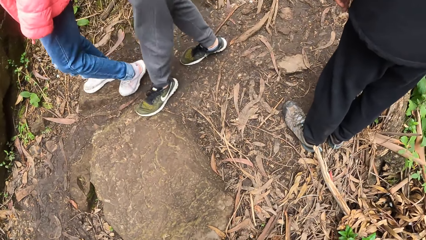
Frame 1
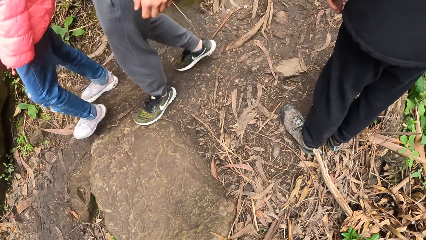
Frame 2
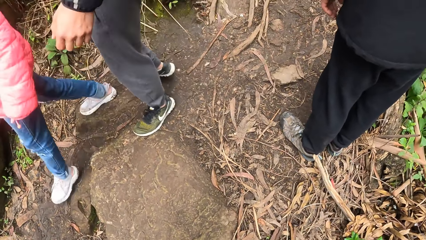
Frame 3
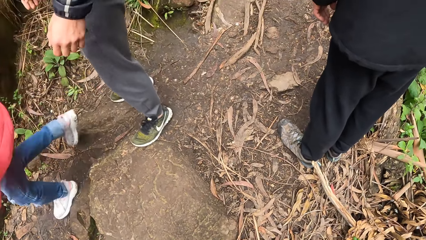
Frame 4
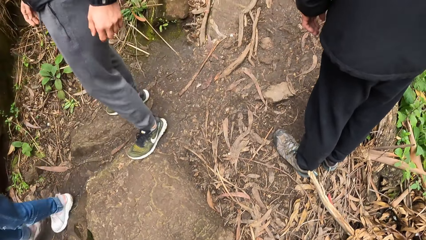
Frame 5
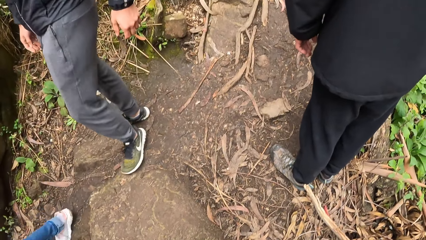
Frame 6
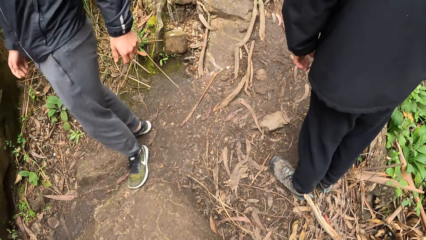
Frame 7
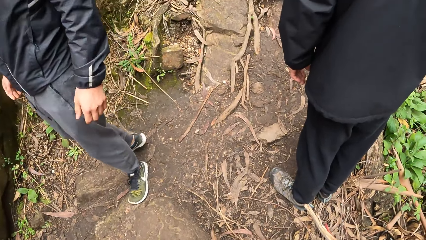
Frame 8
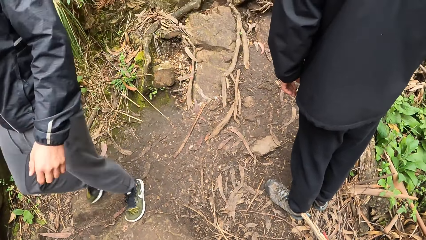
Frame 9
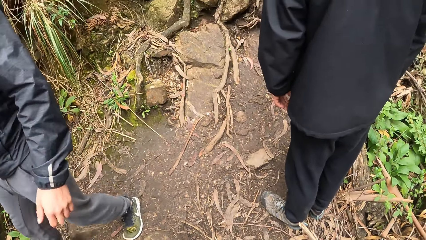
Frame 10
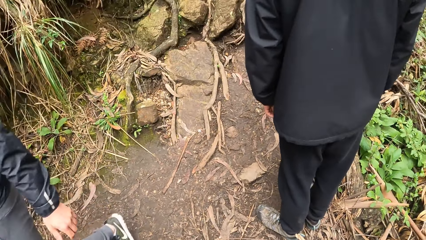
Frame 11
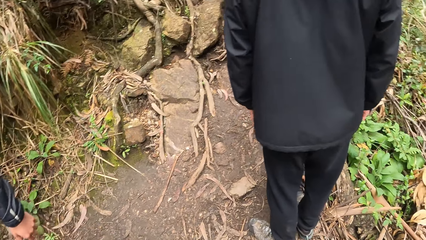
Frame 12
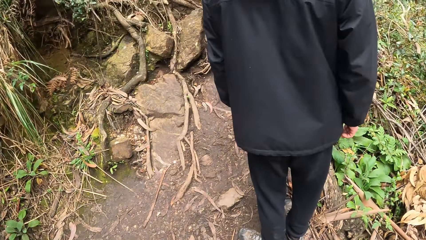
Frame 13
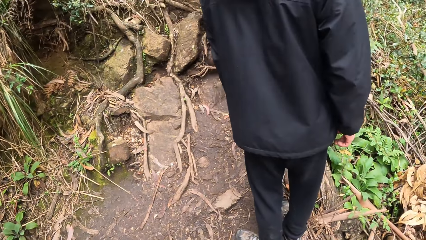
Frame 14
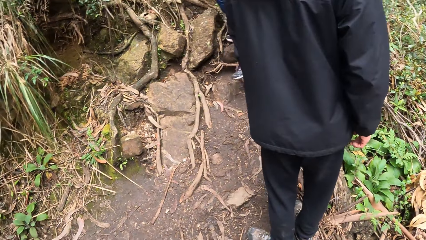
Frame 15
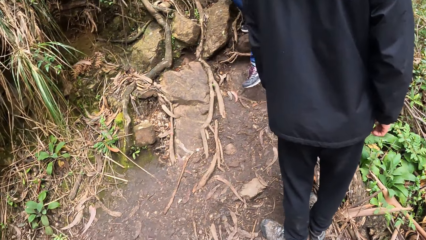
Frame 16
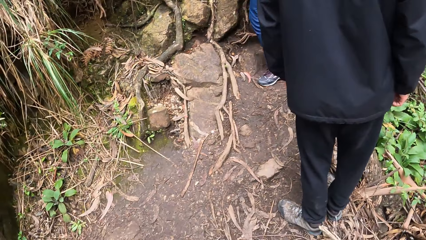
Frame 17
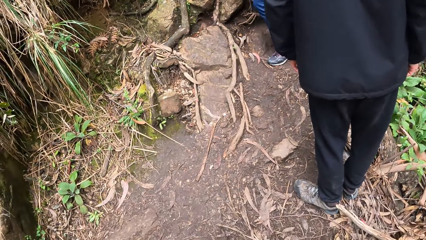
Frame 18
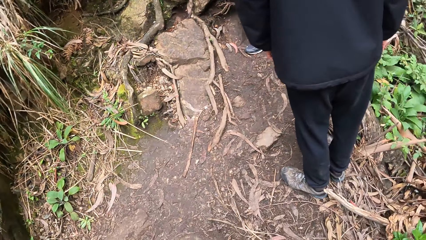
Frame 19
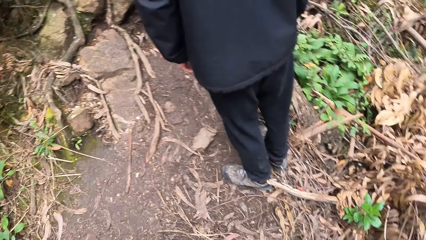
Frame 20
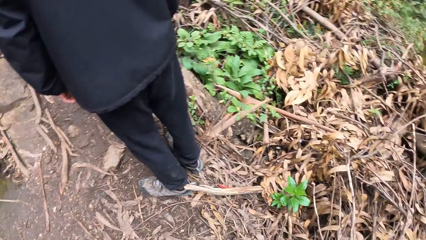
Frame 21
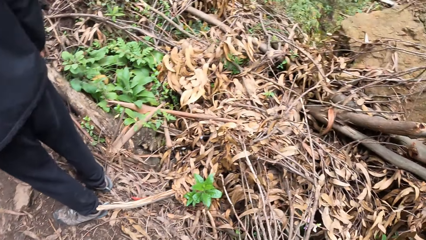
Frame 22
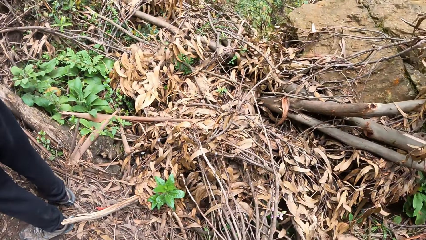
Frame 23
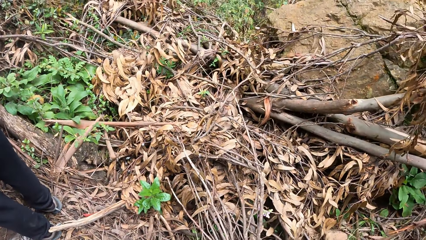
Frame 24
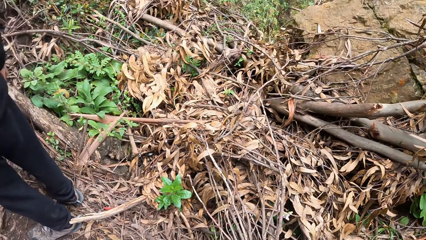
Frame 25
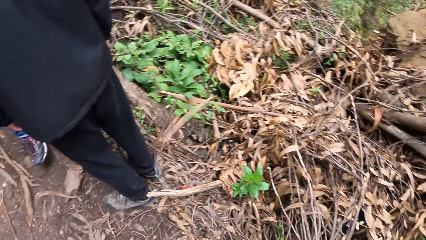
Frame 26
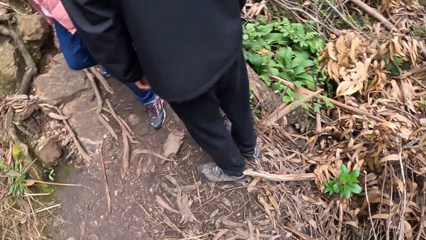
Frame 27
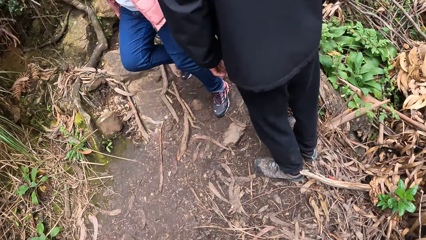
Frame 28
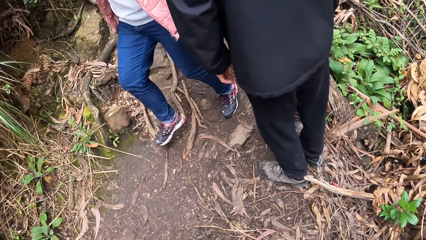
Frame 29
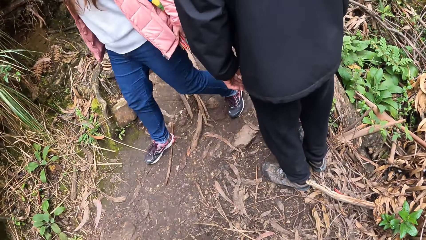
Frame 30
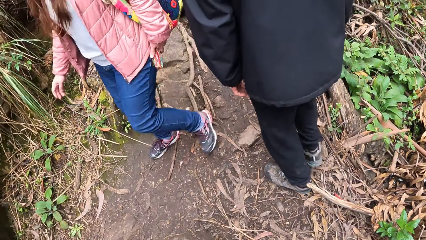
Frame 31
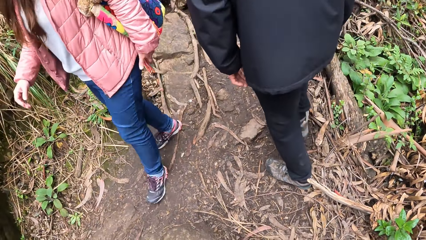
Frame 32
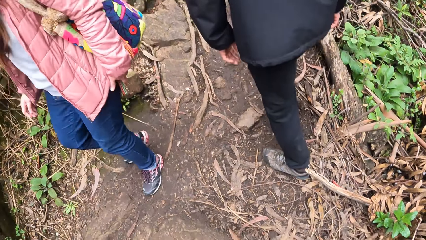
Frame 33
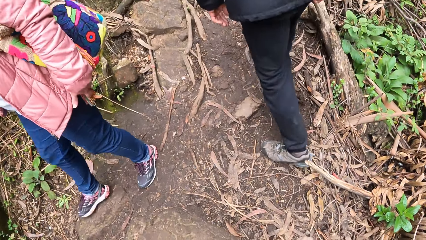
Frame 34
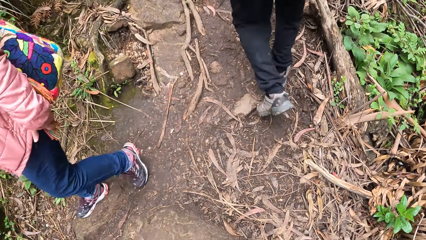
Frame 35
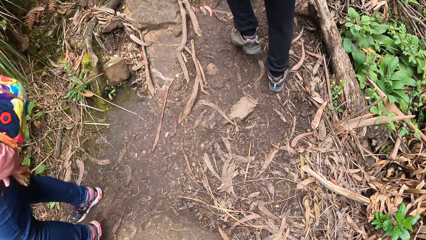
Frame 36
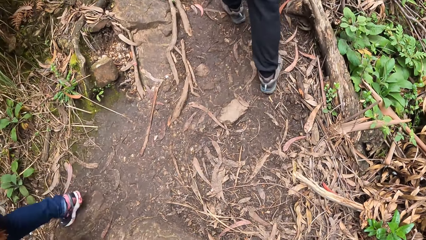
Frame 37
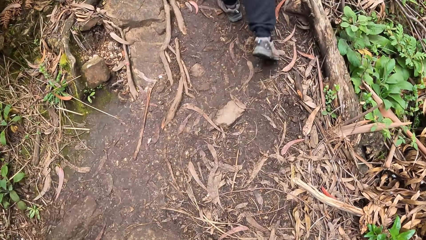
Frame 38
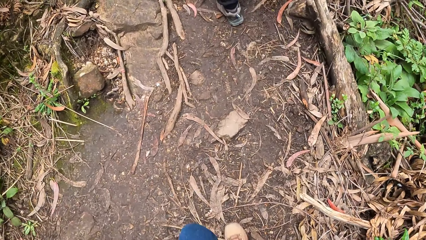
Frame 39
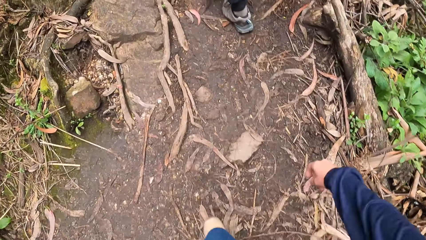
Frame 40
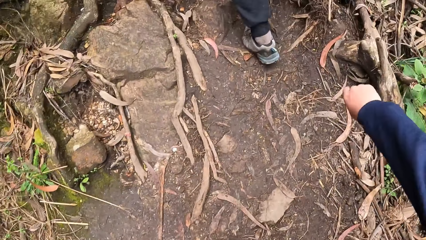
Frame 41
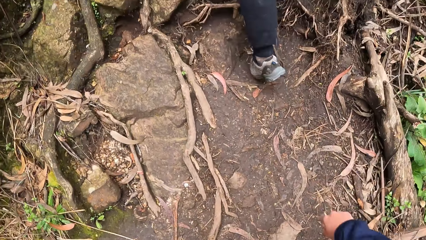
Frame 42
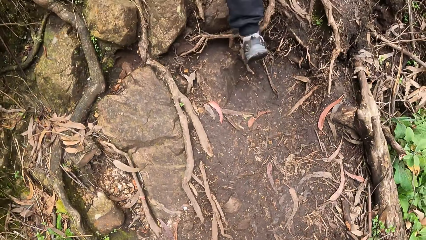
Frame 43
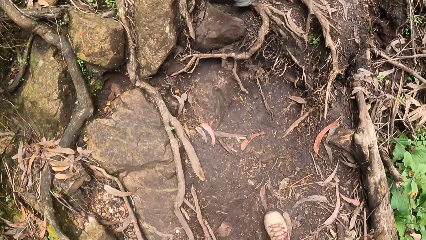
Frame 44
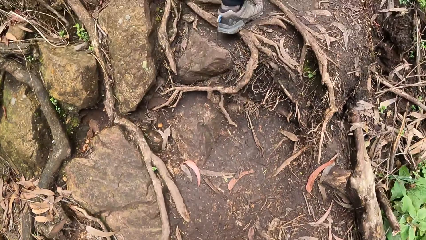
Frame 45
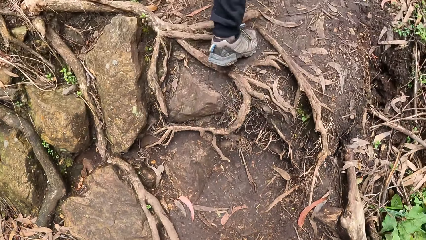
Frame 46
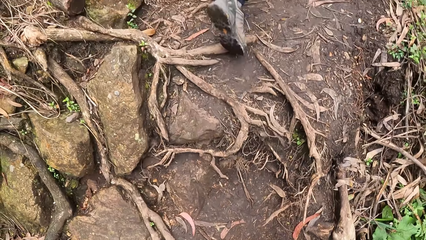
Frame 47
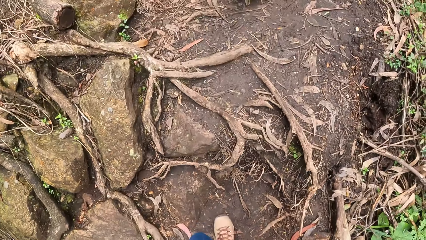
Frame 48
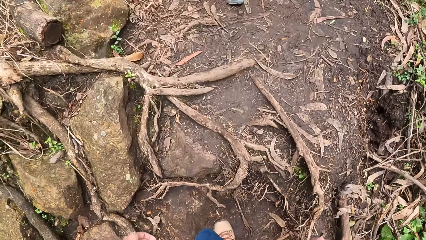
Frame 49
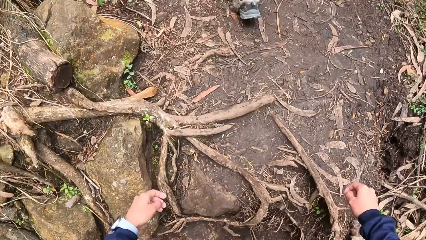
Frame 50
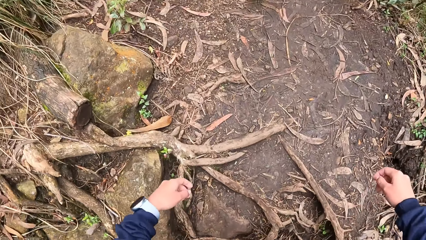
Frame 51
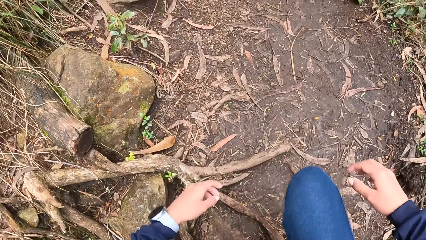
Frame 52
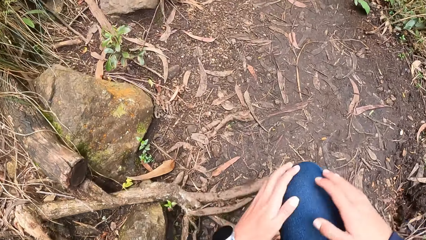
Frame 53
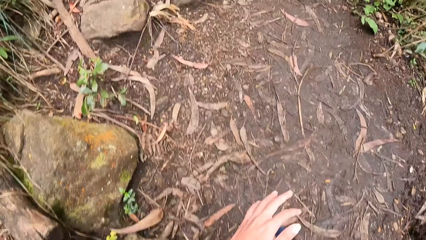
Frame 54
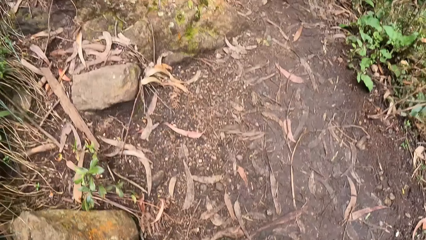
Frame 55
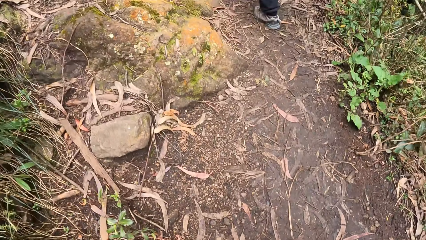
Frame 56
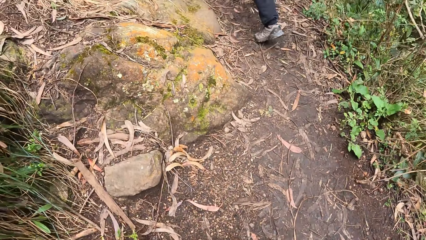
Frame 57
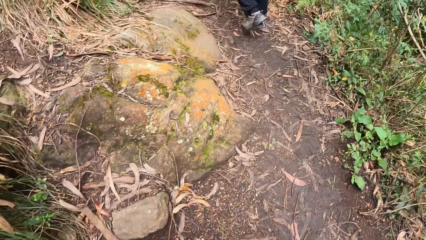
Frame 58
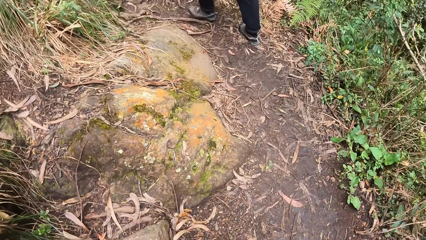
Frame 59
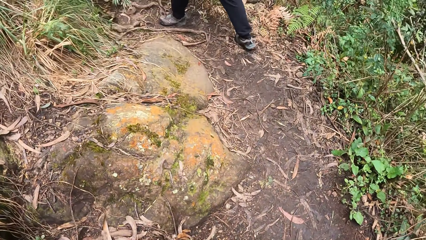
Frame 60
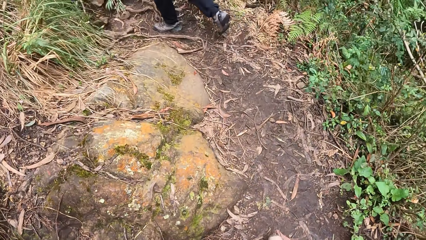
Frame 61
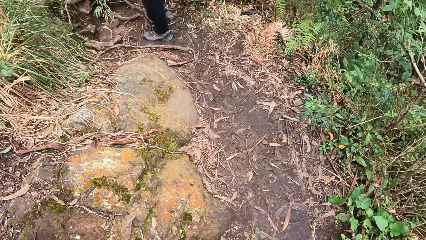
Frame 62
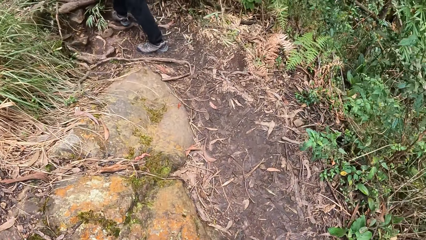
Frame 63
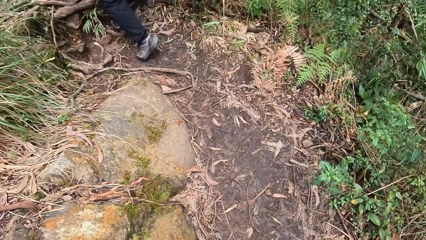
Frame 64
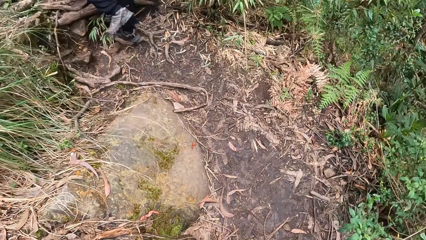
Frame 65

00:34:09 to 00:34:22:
A man walks past the camera wearer. A person turns around. The camera wearer turns around. A woman walks past the camera wearer. The person walks around. The camera wearer walks around.

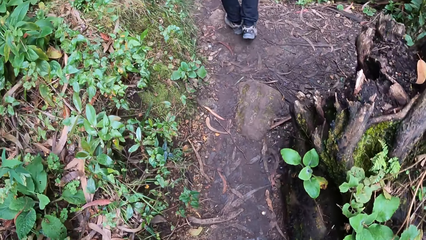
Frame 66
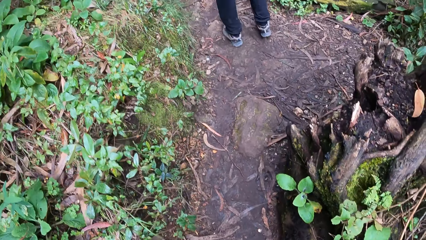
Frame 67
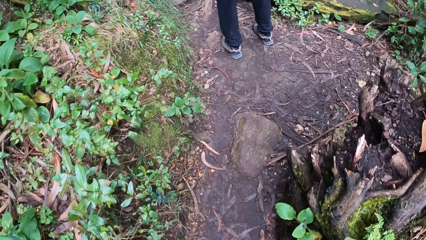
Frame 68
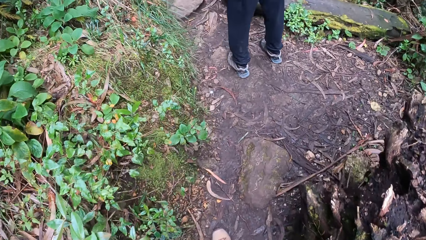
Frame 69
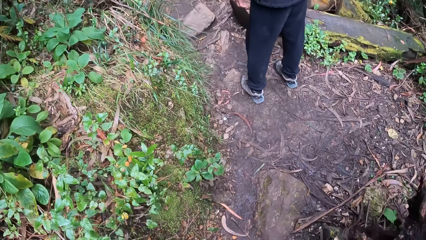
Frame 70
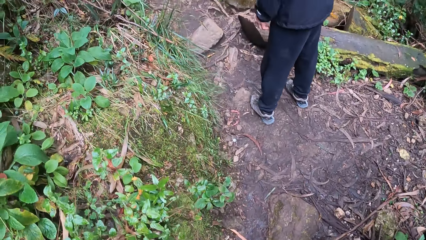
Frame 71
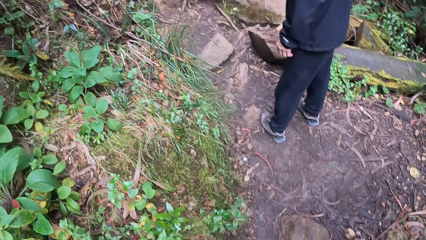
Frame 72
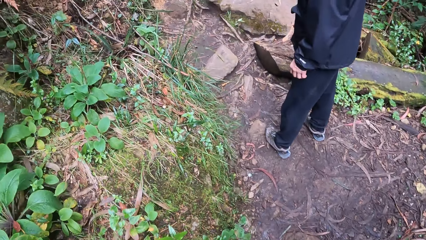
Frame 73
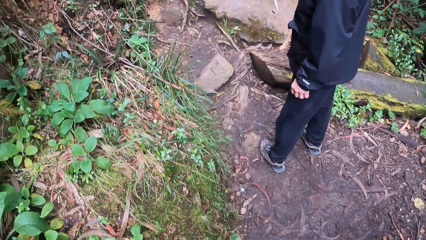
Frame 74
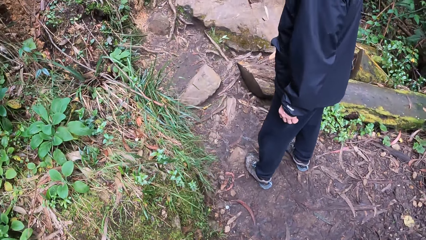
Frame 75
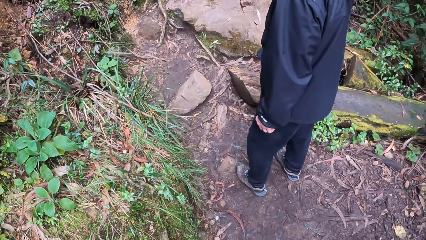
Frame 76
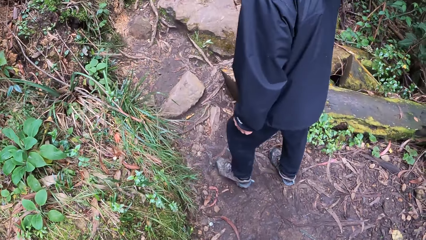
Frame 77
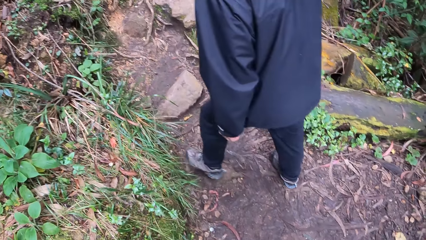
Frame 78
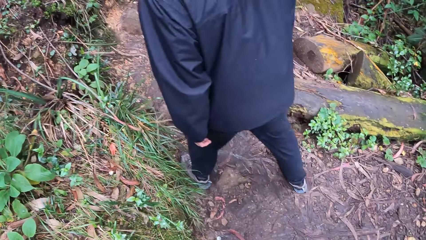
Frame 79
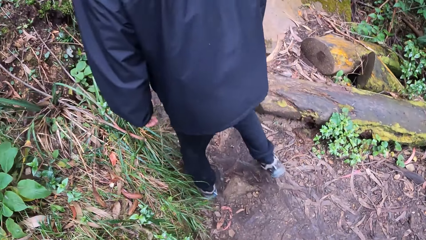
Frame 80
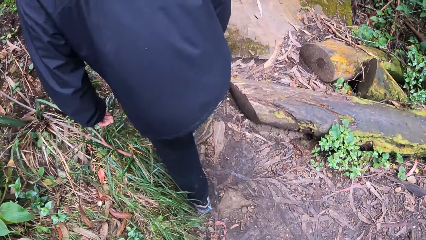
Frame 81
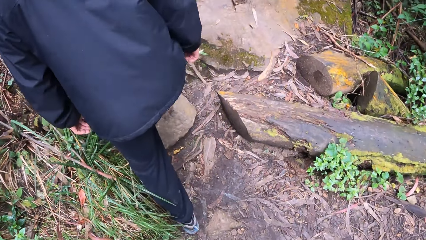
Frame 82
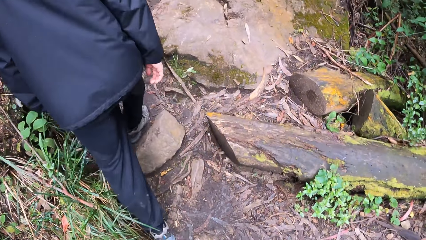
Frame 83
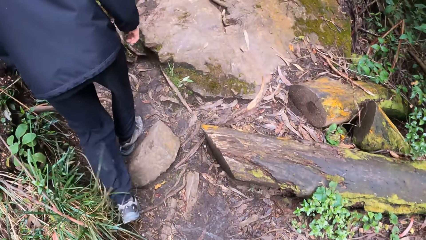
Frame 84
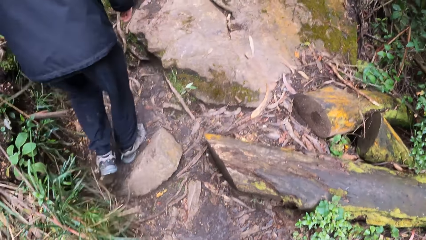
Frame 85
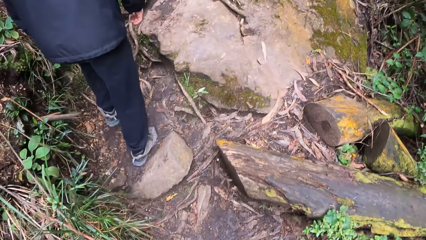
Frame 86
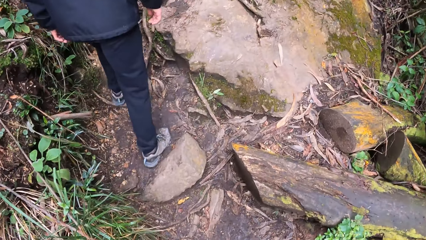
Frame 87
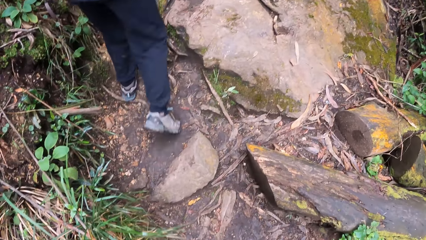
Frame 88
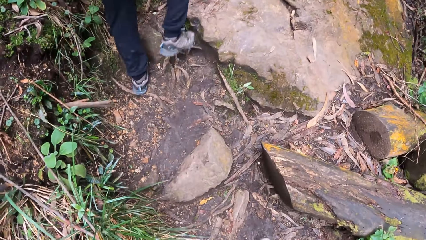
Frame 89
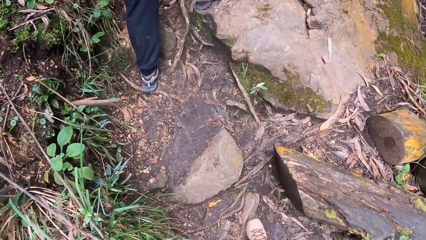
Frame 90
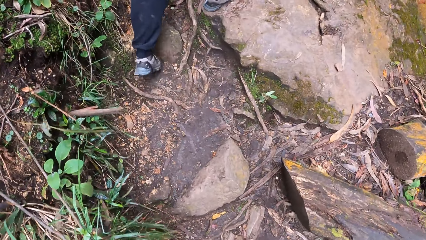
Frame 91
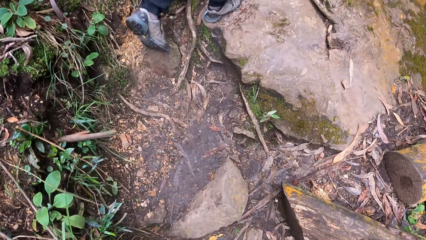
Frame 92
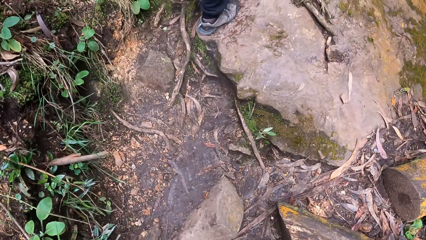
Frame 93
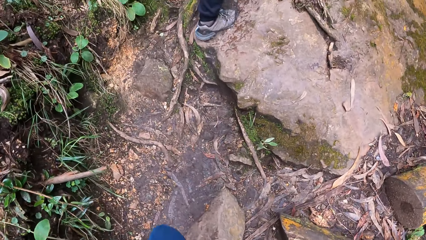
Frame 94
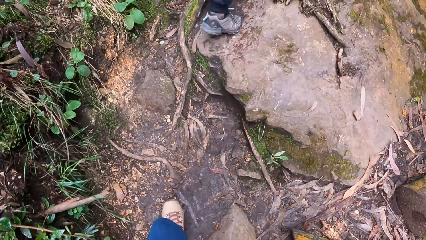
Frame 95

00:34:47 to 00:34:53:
A person turns at the back and walks around. The camera wearer walks around.
